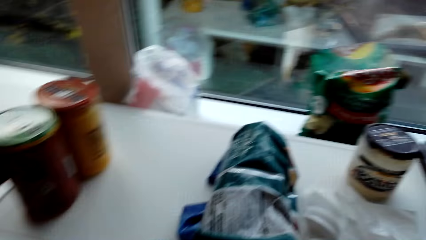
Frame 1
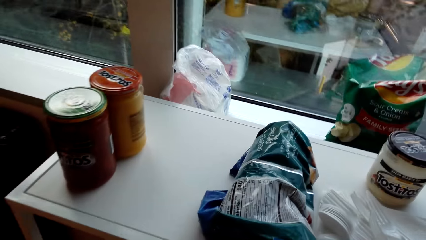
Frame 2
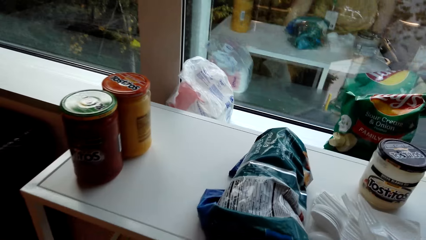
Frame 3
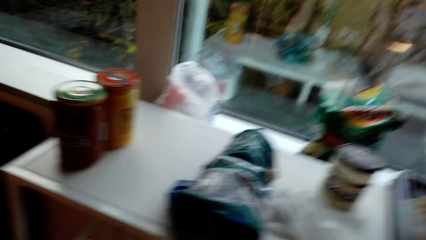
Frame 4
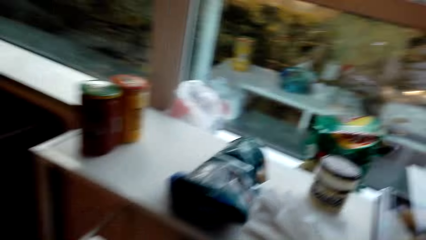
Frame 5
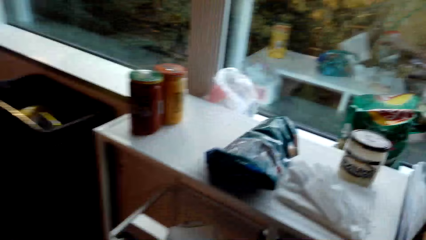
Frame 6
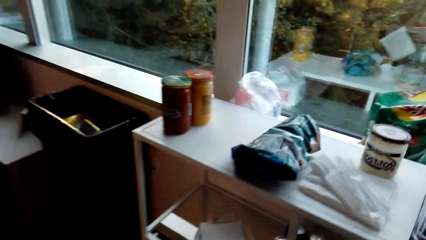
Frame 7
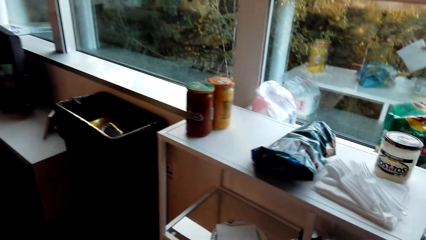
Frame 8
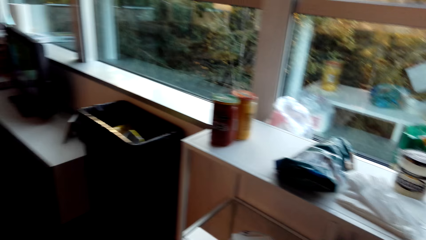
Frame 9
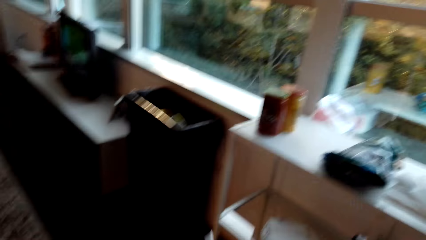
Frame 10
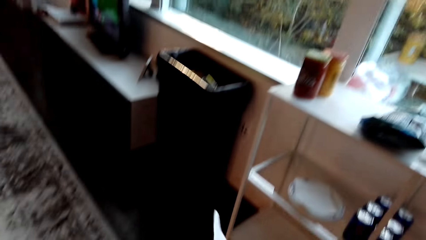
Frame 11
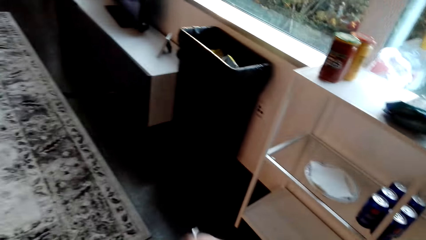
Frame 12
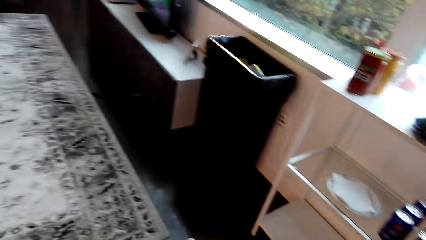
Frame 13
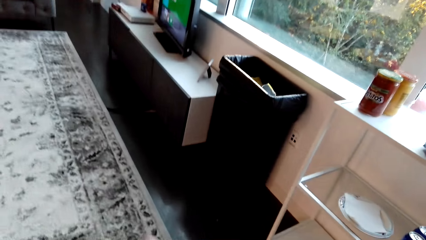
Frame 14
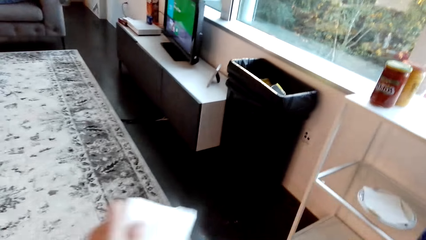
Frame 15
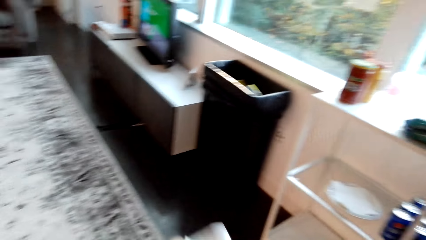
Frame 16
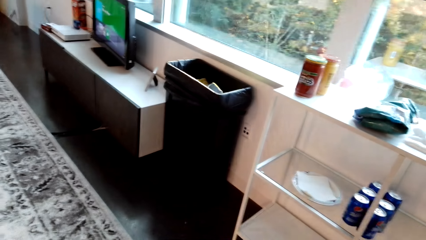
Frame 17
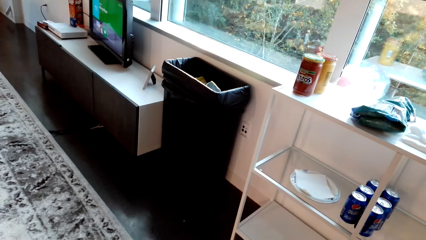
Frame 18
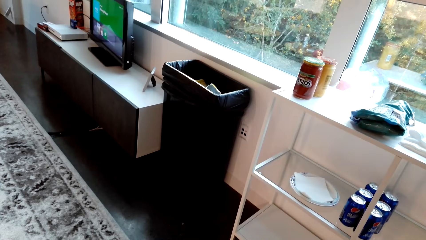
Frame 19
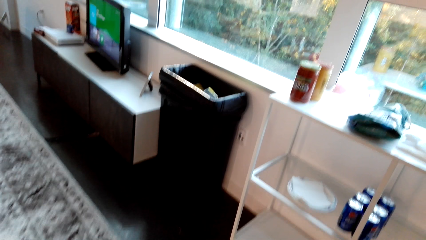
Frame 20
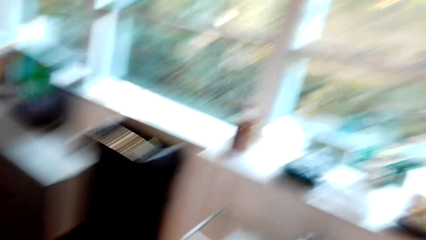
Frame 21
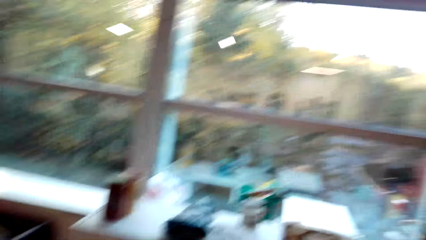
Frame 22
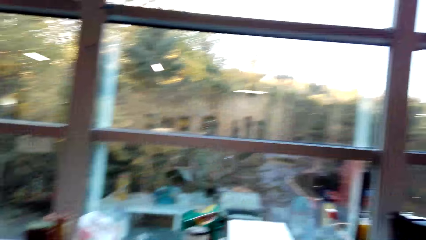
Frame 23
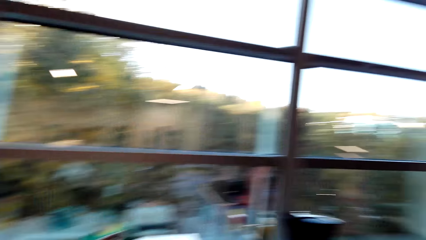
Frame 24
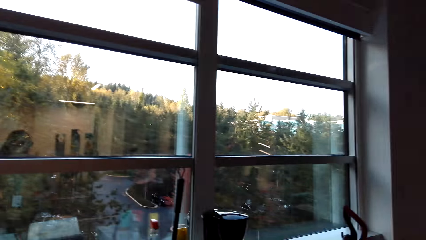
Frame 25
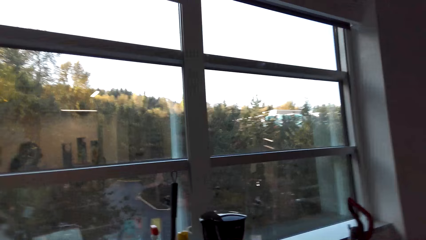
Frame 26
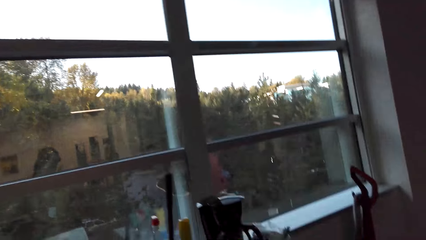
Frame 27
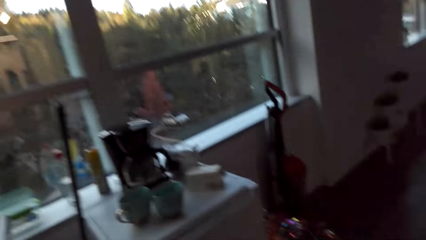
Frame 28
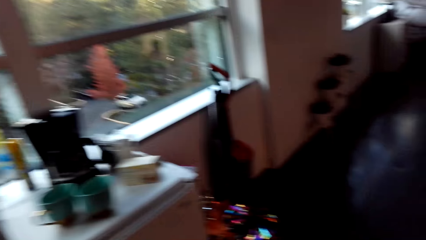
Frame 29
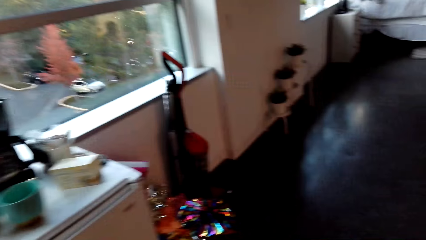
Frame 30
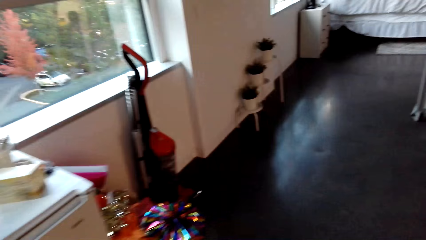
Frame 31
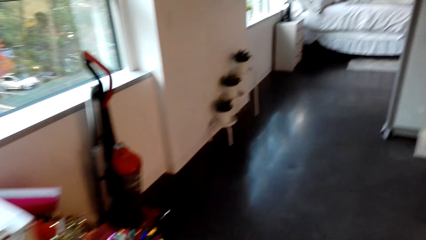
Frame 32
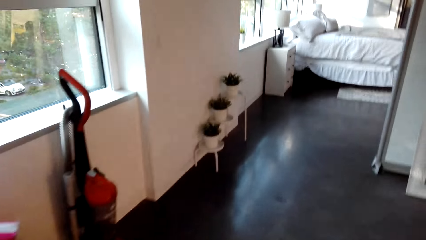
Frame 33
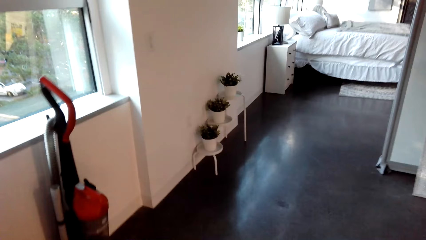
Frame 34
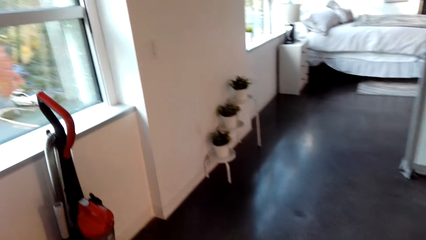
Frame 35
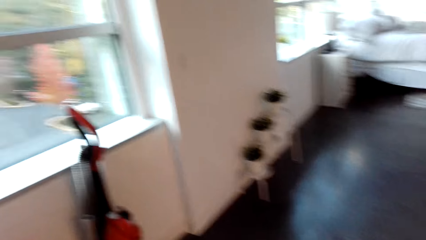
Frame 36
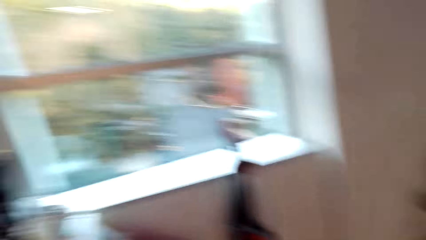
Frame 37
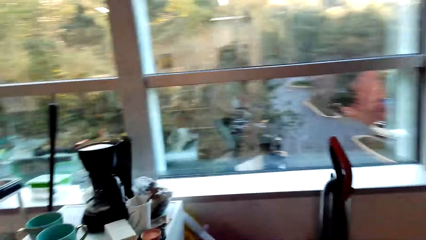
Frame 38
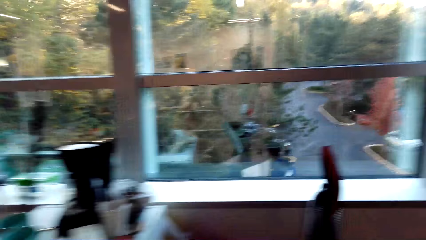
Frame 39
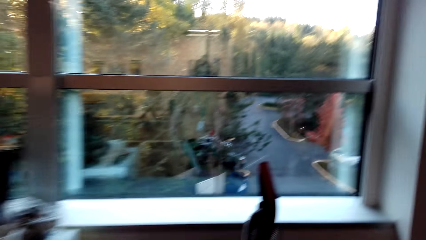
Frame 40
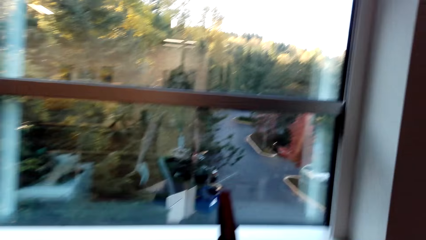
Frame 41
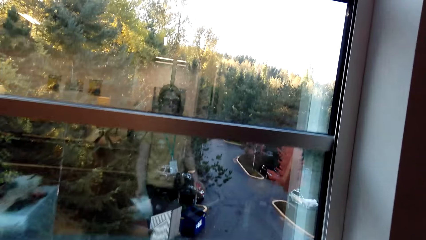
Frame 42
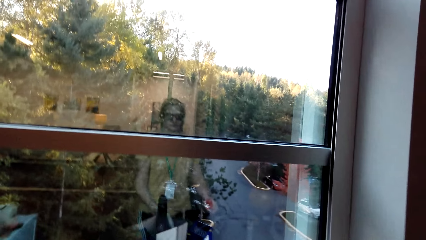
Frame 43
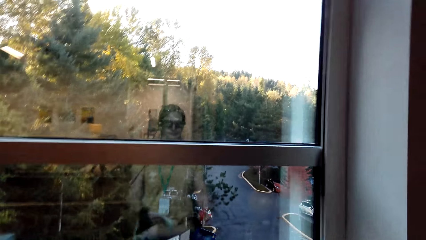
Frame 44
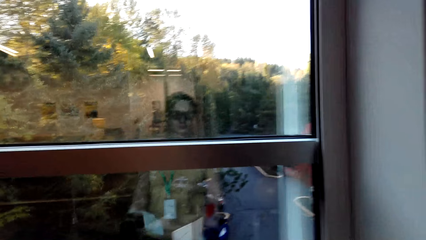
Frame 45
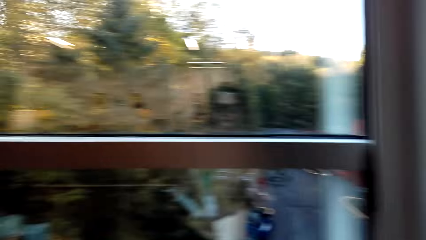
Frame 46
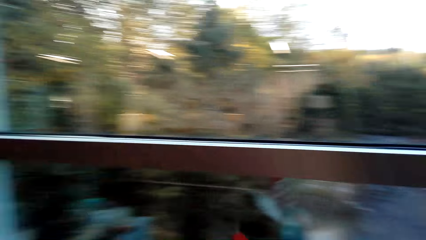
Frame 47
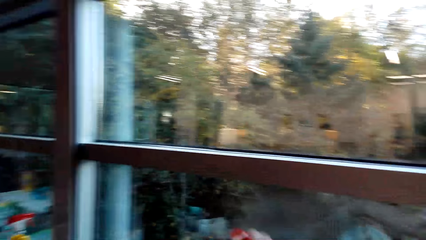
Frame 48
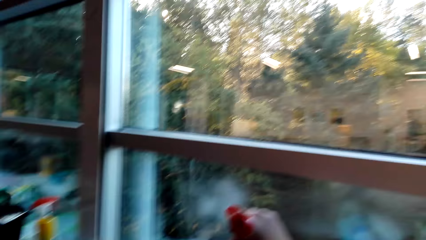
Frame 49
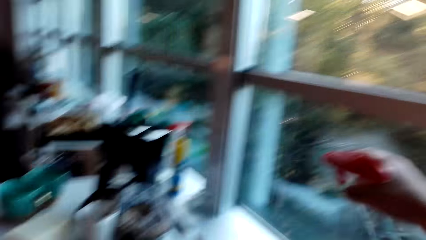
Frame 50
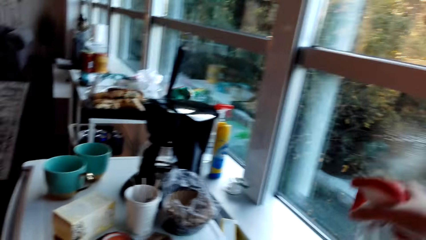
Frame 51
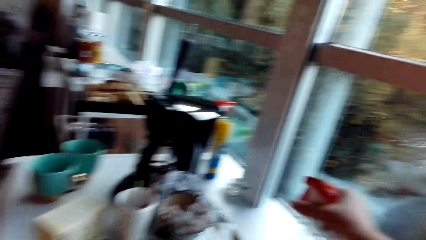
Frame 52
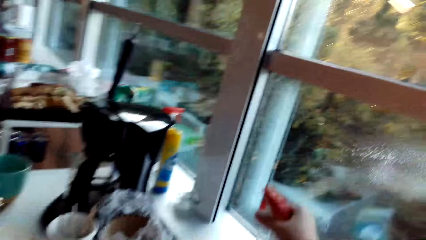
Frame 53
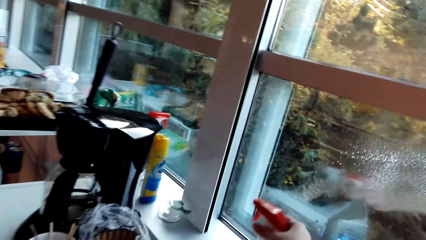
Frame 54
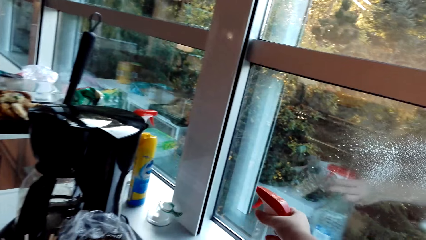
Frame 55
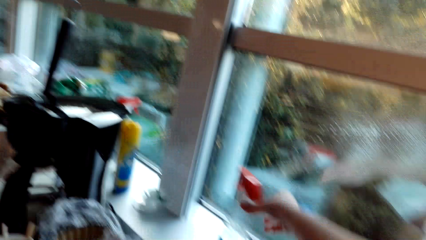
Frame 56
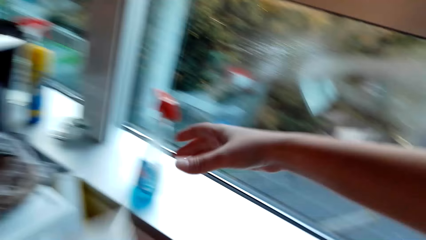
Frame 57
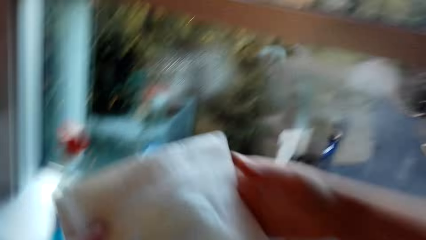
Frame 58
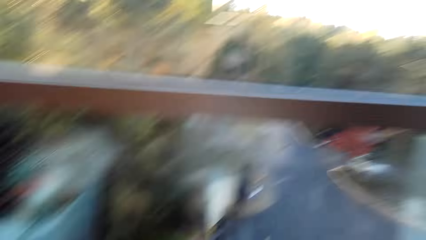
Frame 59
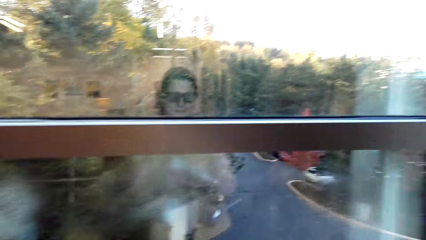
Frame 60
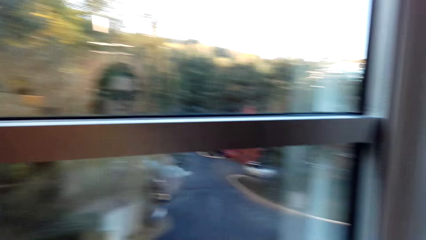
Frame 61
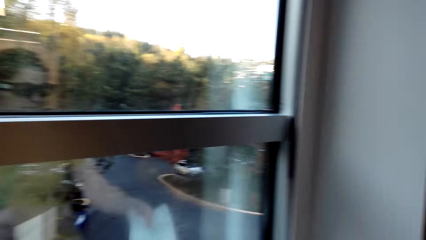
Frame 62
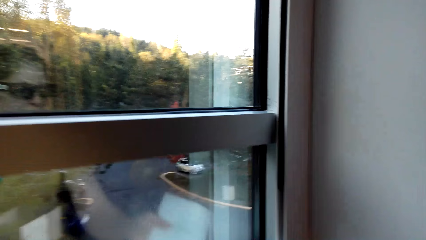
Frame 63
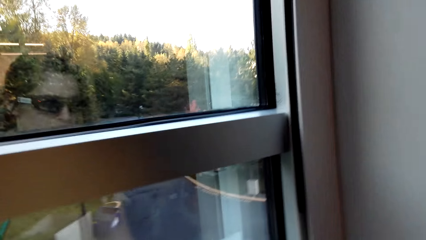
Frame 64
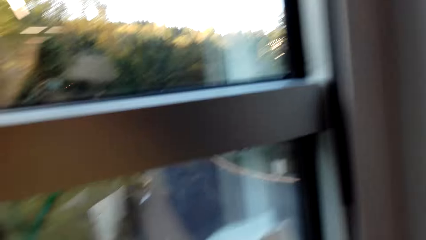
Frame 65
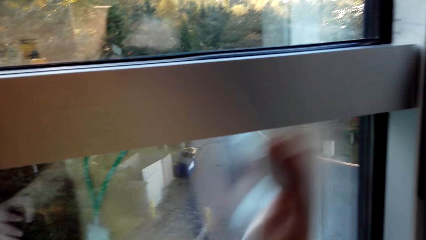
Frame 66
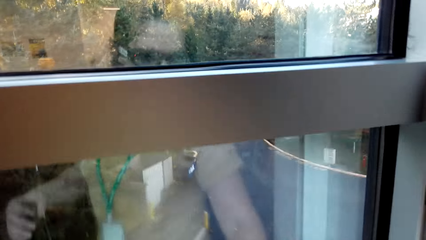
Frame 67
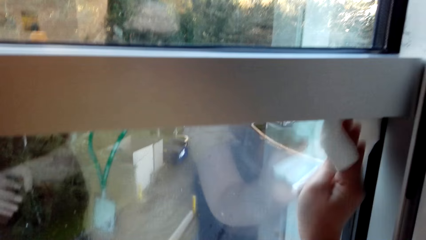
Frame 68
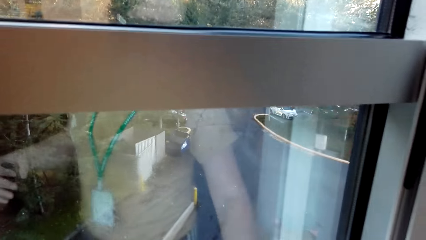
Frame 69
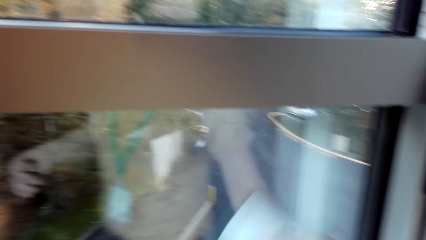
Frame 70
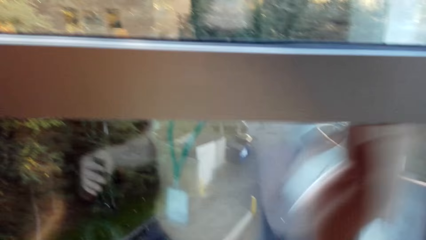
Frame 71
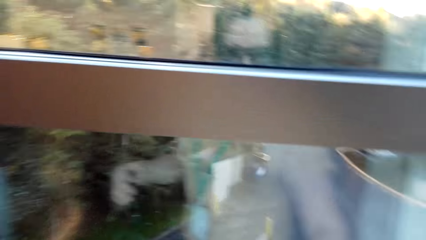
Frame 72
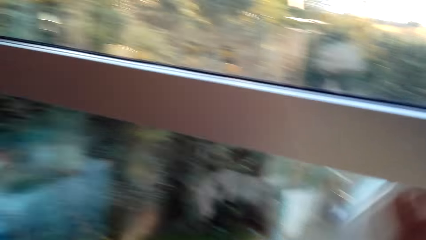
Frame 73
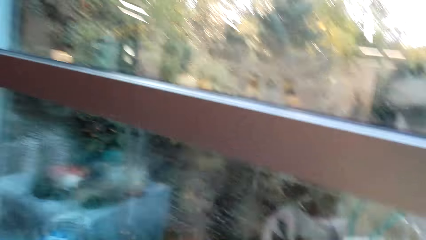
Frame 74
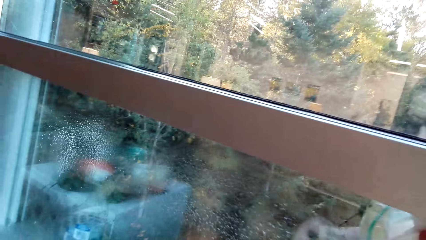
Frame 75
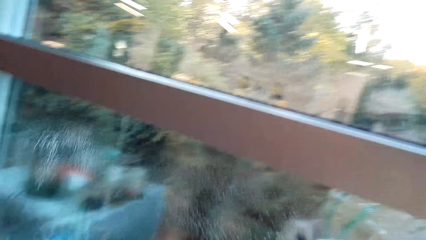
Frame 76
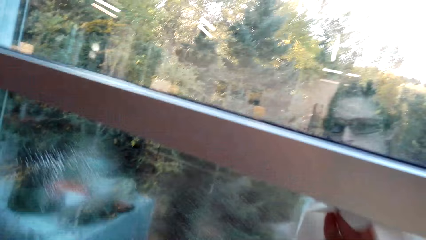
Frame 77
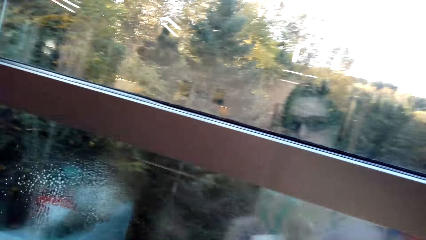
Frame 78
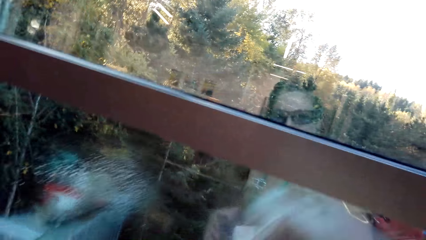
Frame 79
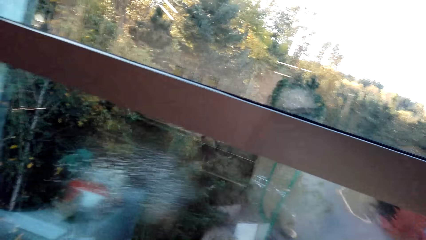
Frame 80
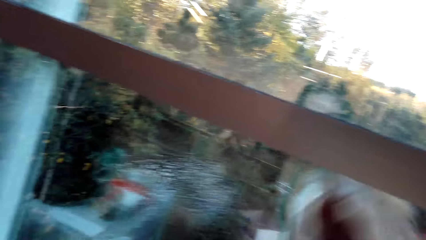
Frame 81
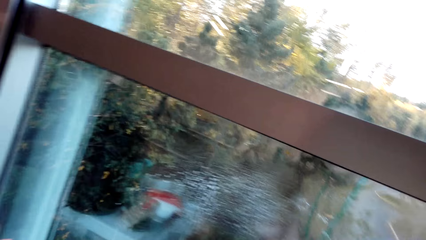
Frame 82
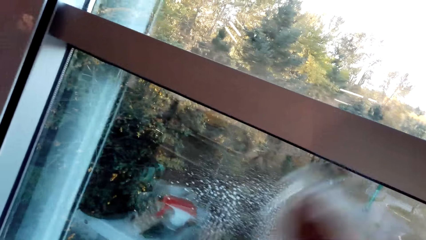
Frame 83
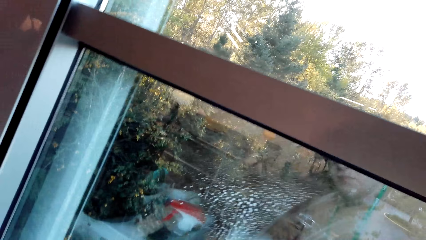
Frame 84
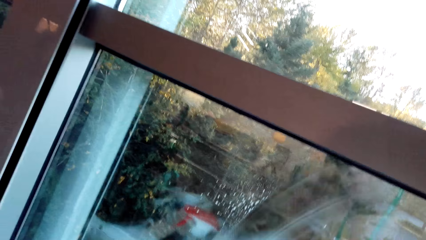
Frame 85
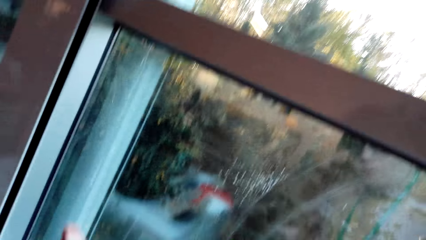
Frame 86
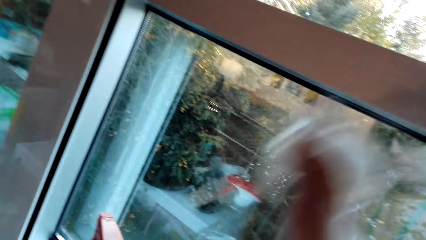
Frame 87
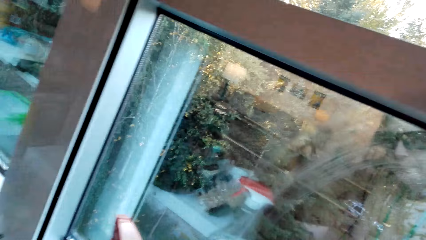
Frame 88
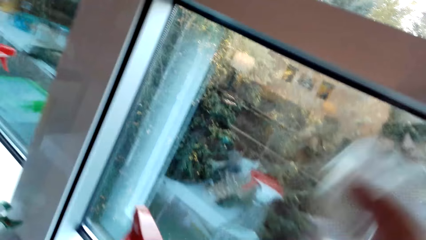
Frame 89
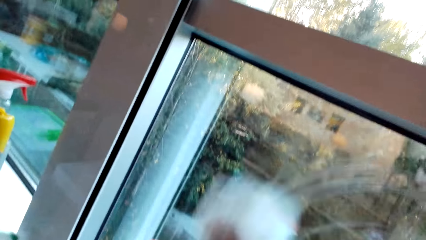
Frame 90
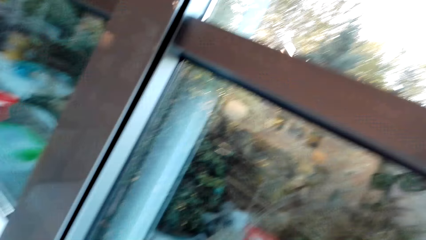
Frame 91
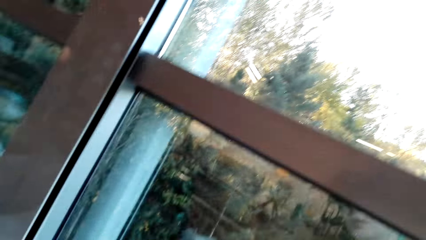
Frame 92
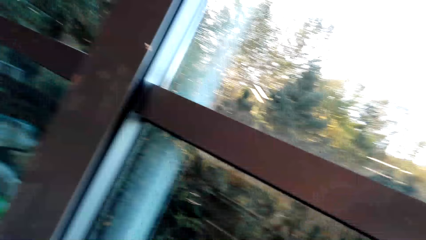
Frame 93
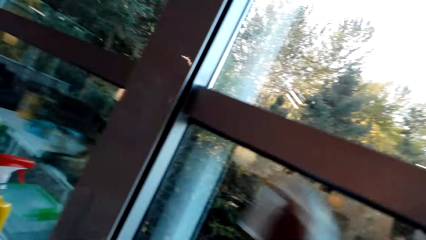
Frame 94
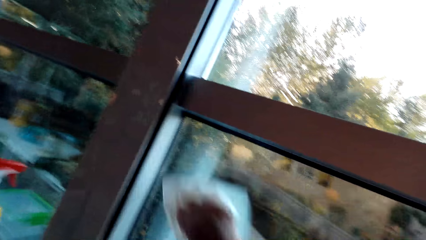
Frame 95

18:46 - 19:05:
The camera wearer picks up the wipes. They spray on the window pane. They pick up a cloth. They wipe the window pane.
